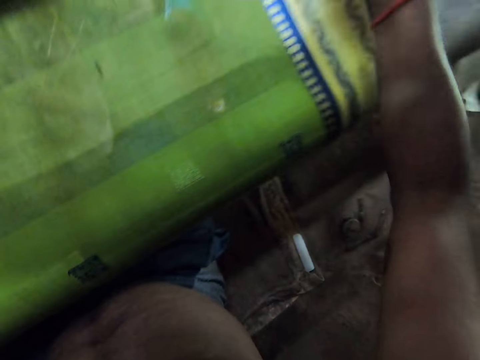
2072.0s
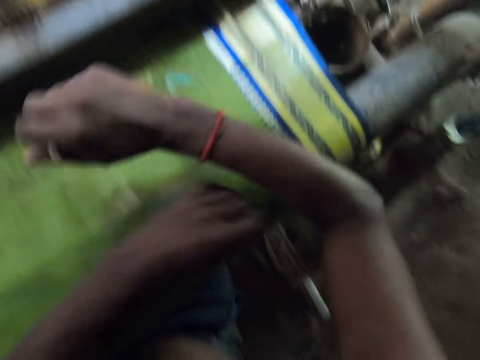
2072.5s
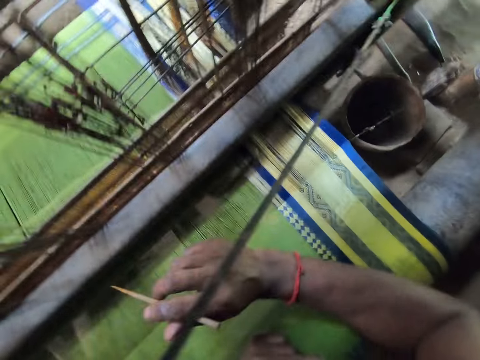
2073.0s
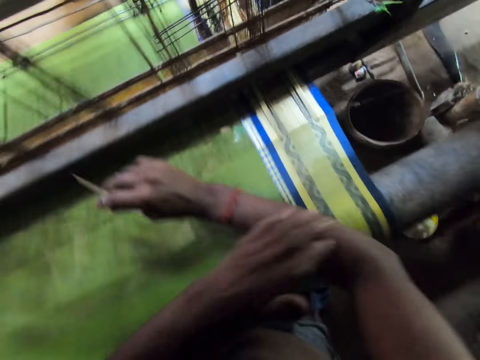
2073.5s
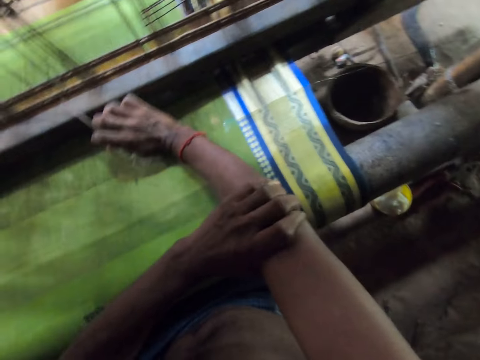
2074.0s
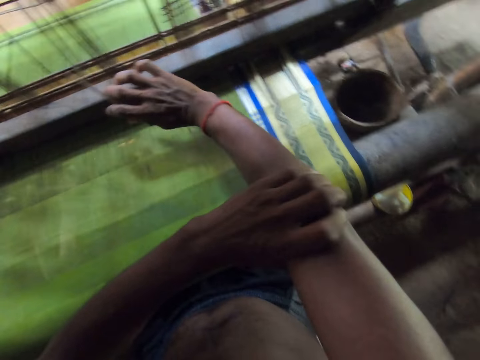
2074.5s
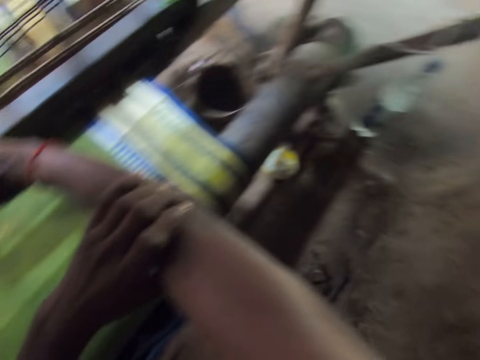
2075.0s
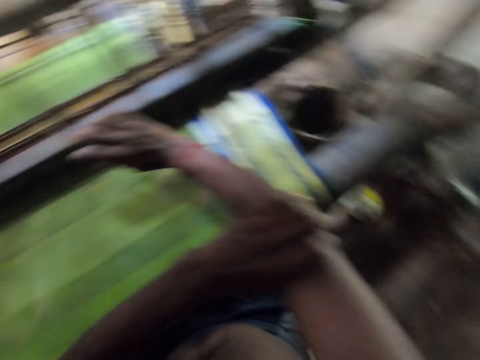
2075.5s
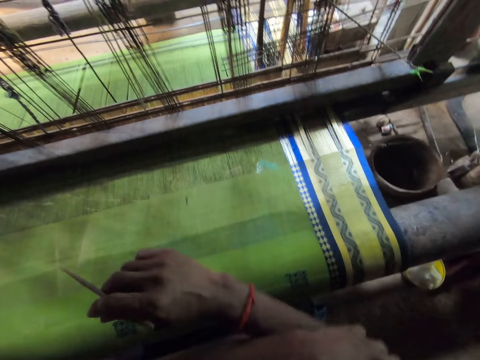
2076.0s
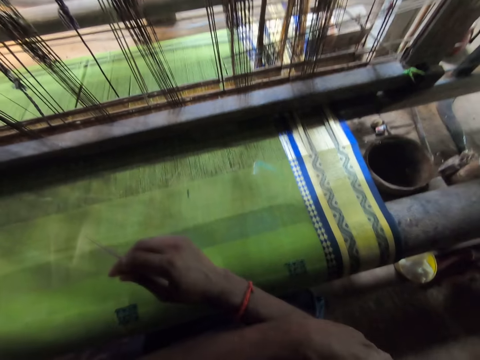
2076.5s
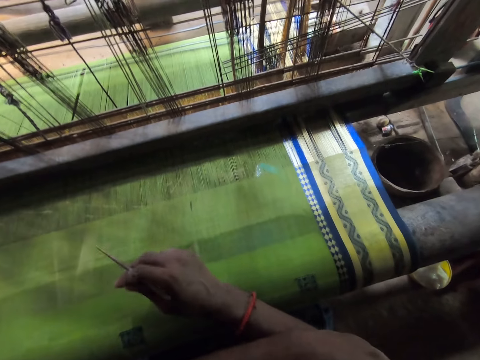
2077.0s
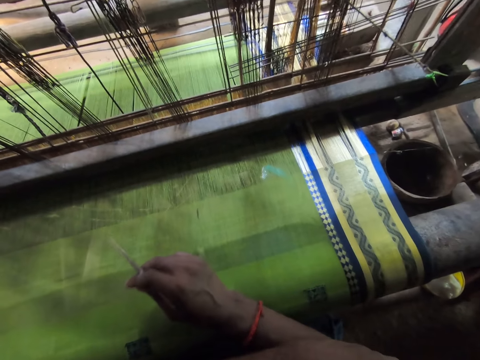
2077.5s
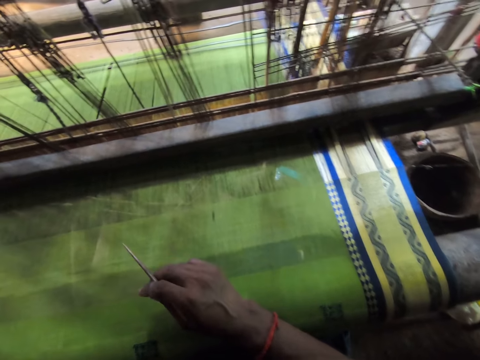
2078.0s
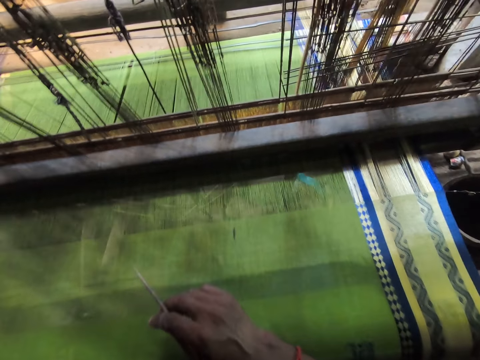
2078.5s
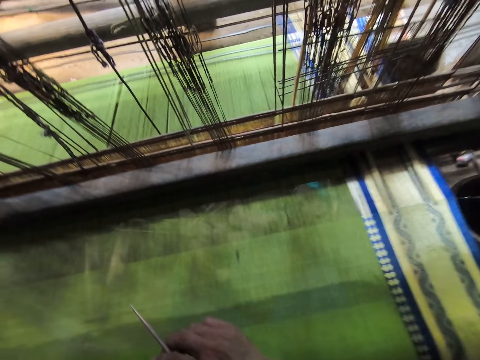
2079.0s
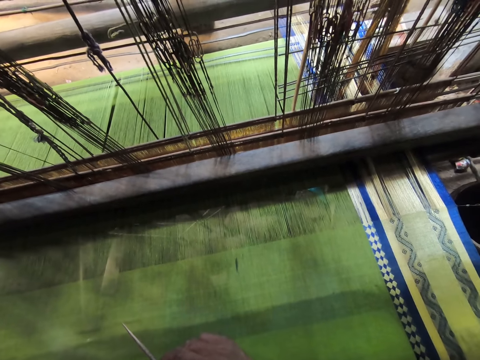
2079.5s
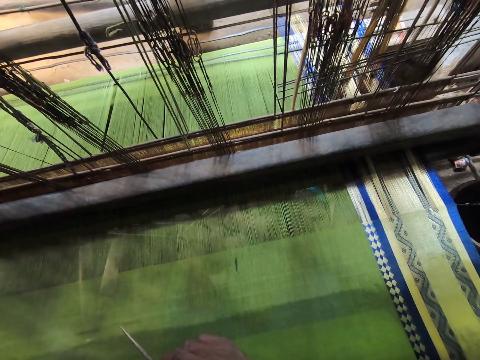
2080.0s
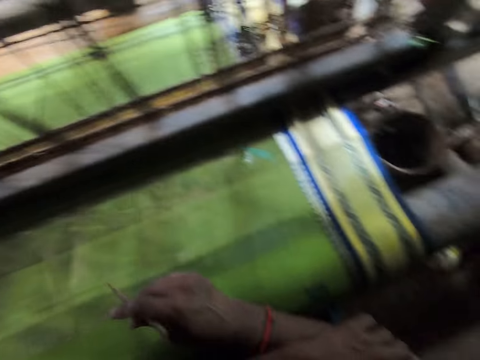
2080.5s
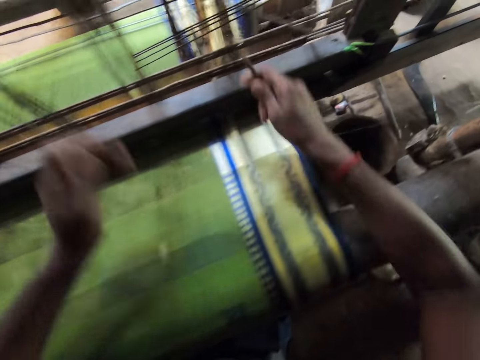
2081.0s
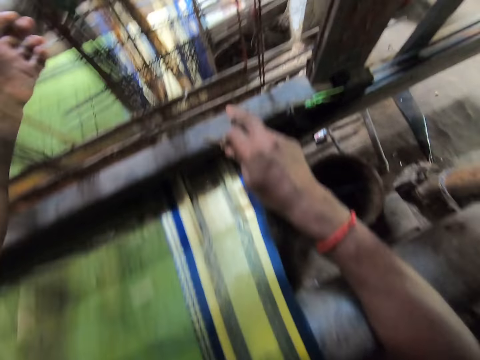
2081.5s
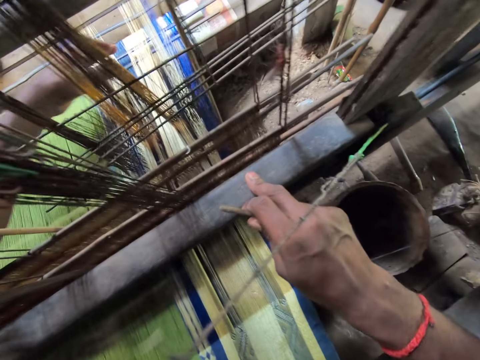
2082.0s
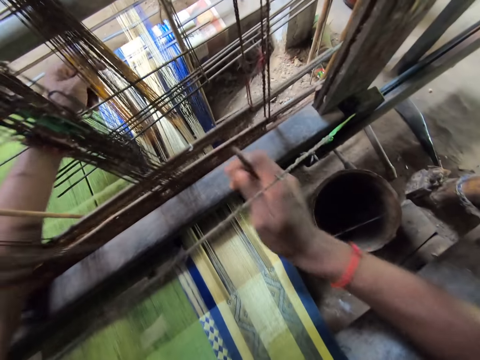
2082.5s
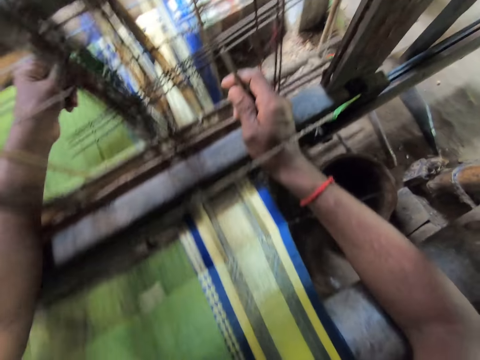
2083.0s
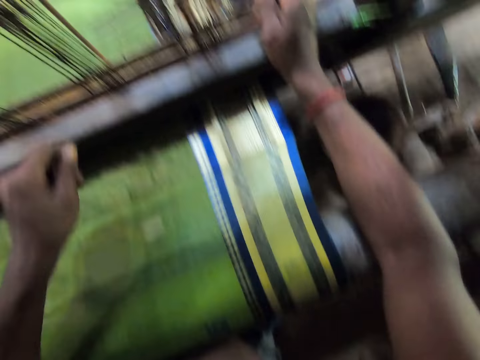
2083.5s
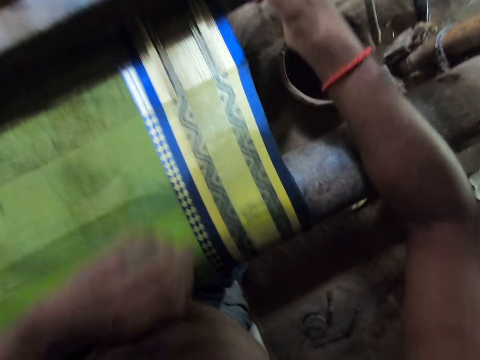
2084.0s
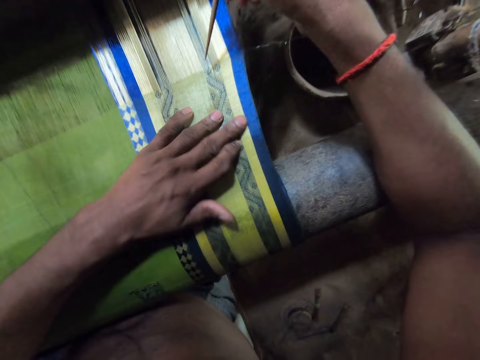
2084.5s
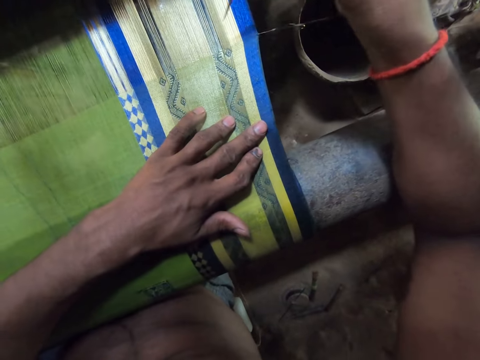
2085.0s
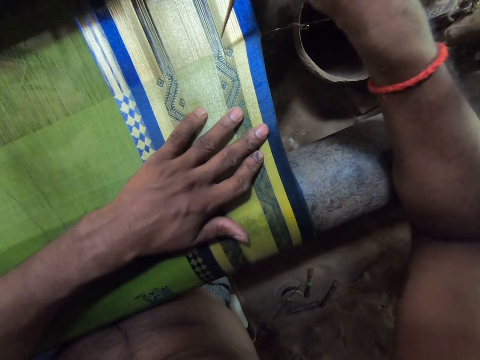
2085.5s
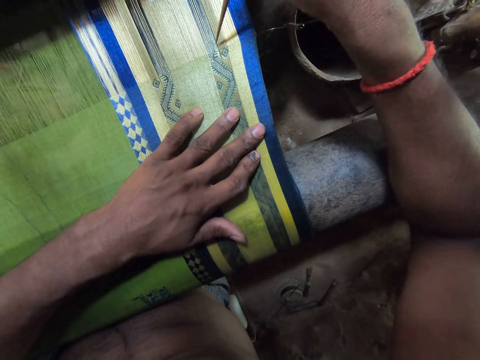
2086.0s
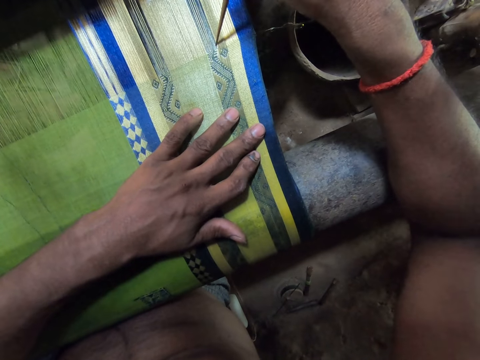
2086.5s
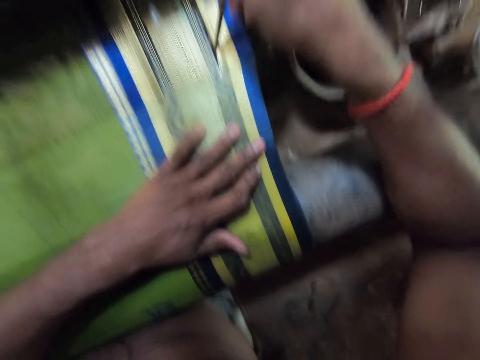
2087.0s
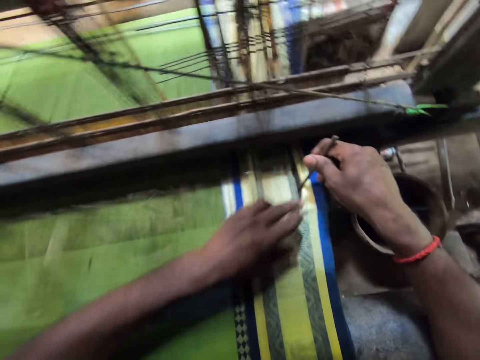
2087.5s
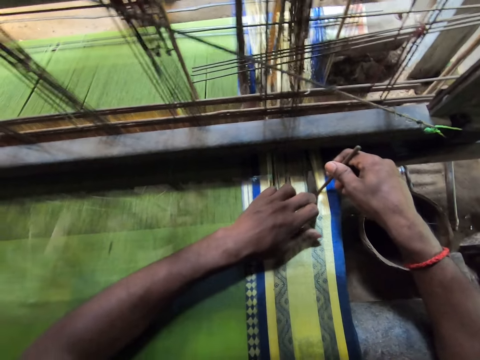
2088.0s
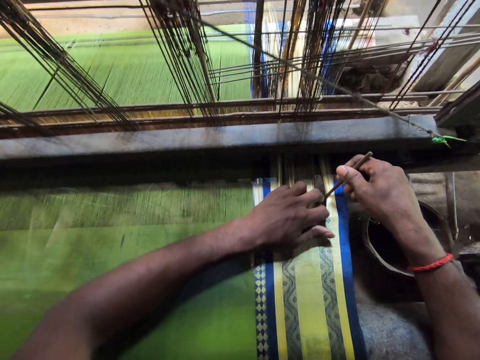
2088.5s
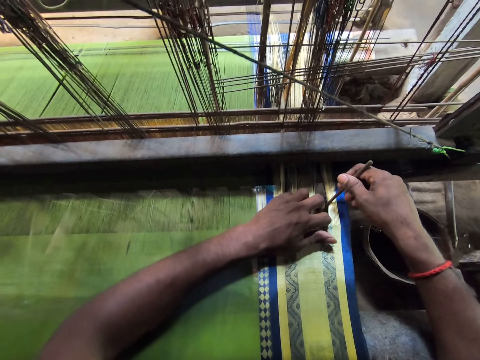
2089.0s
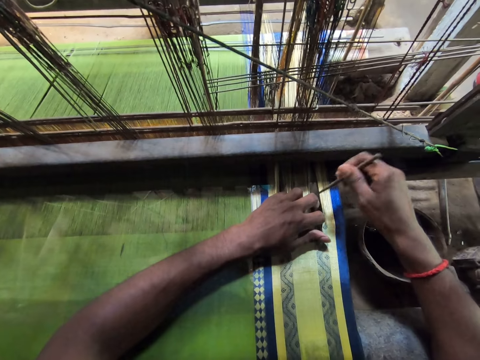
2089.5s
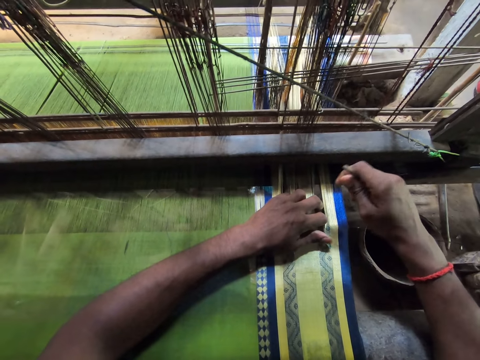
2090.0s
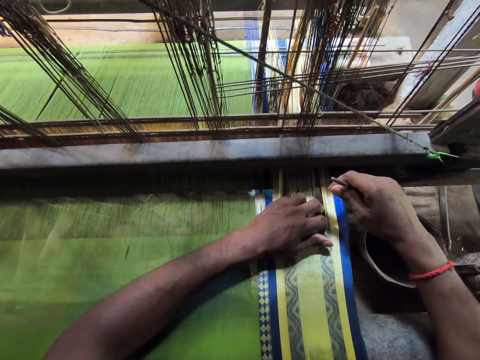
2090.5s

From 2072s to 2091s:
The camera wearer holds his right arm with his left hand. He pulls a thread on the handloom with his left hand. He inserts the needle in his right hand through the warp threads on the handloom. He separates the threads. He holds some warp threads with his left hand.

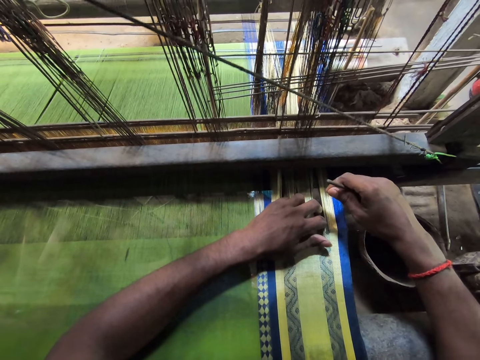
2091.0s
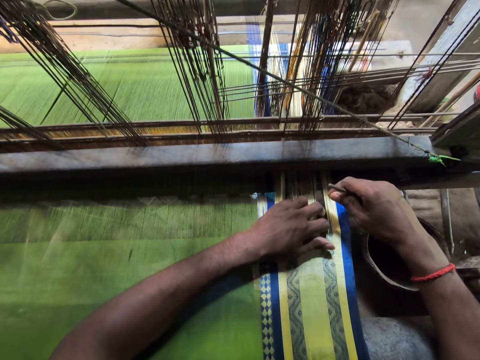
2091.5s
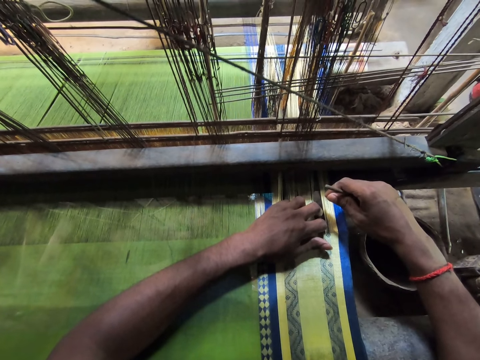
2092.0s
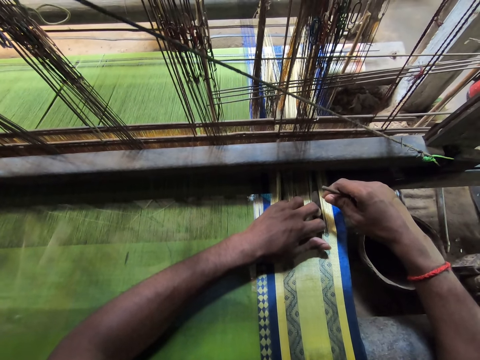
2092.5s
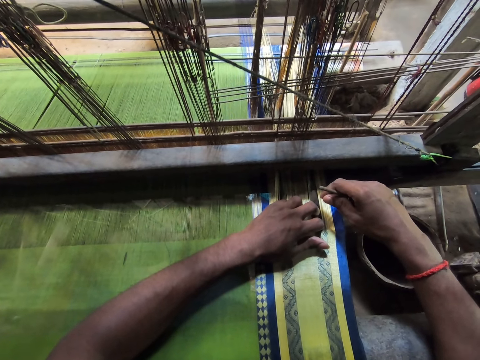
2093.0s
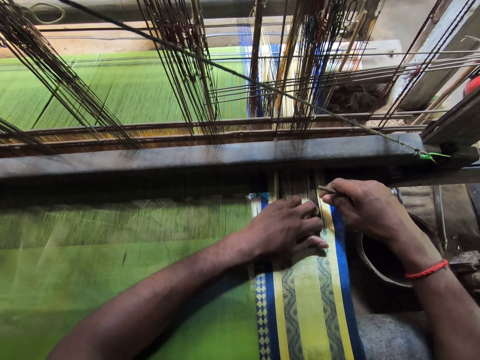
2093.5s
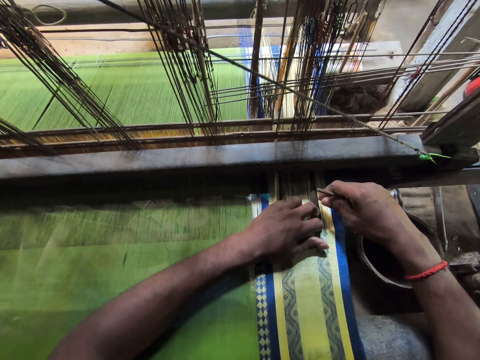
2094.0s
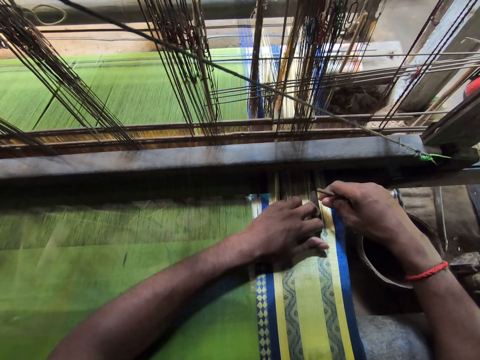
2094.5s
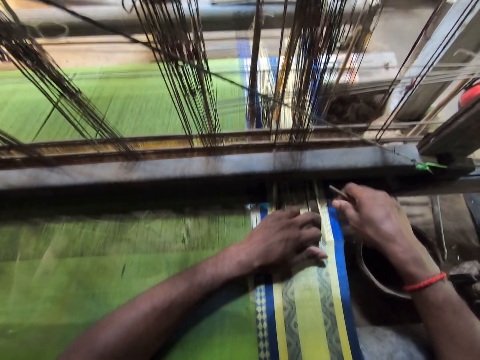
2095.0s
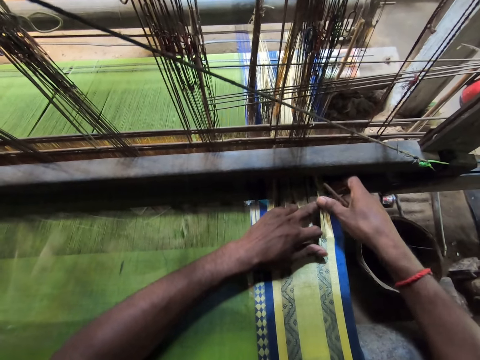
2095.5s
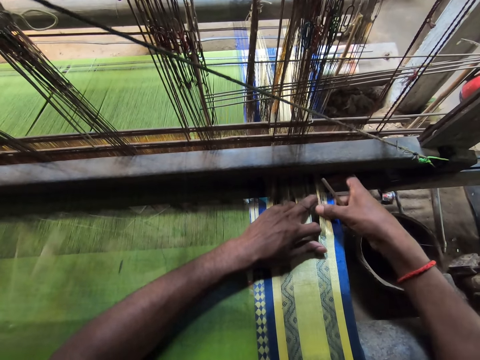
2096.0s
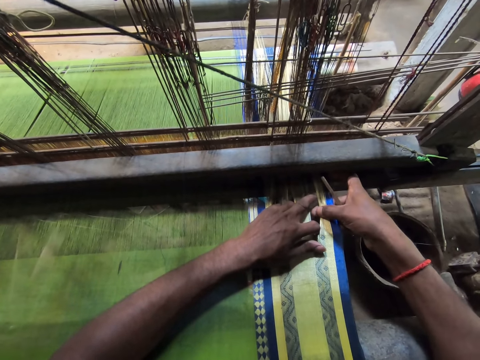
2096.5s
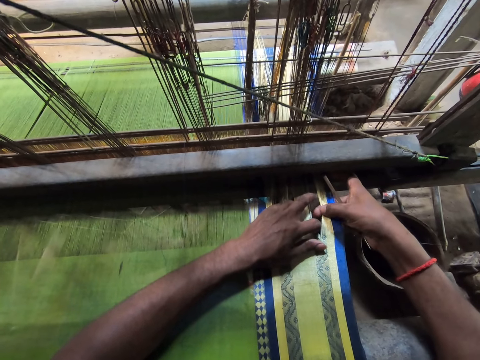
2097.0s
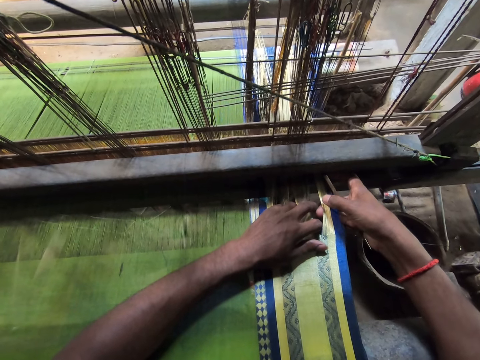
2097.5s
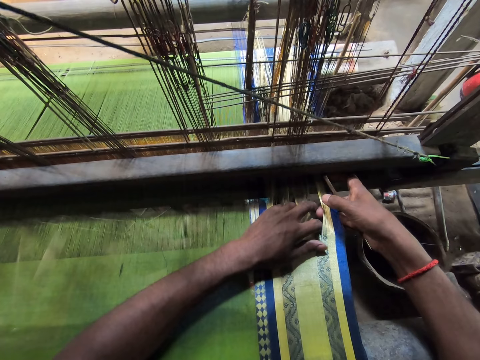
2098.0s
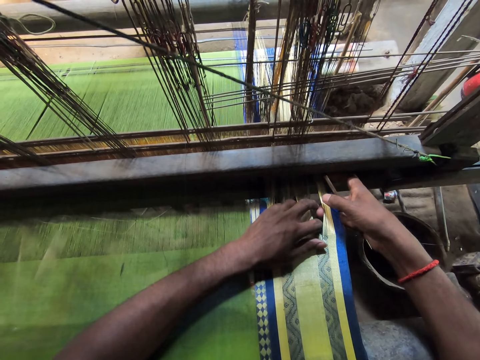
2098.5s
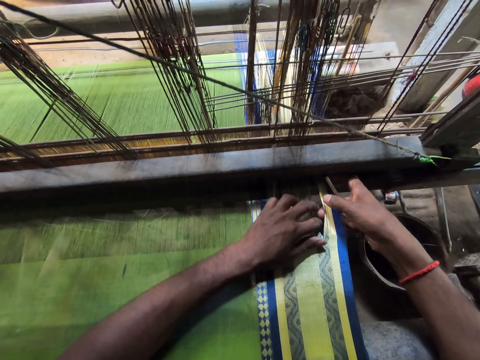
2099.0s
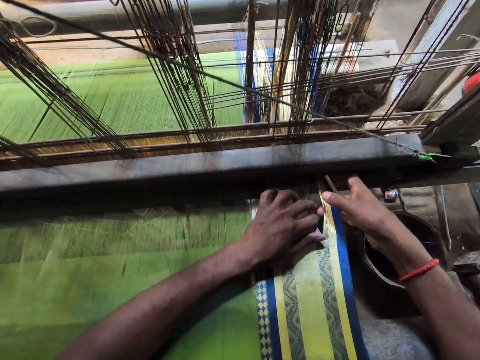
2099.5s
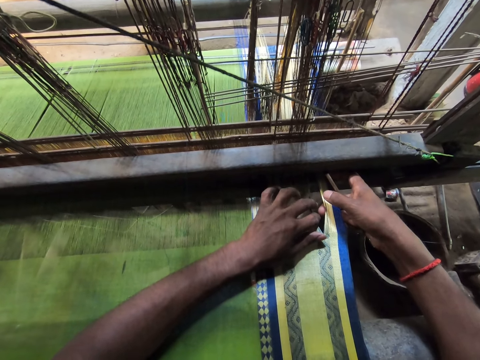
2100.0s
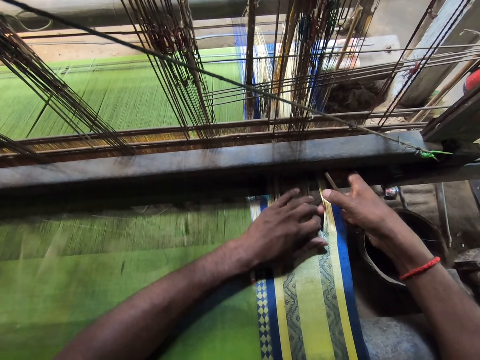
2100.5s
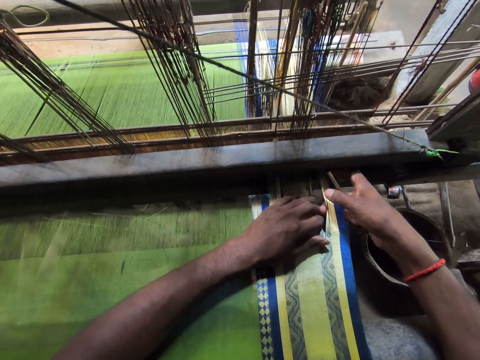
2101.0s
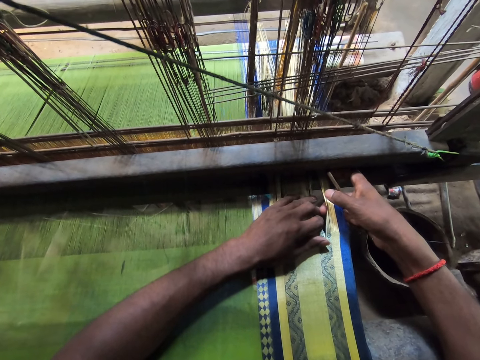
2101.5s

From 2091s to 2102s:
The camera wearer holds some warp threads with his right hand.
